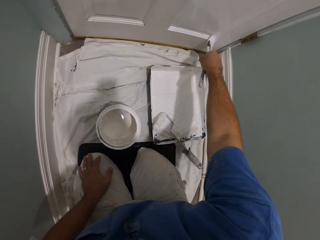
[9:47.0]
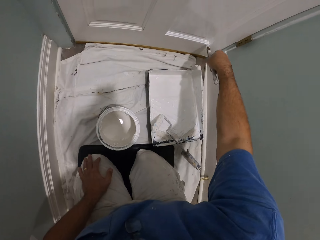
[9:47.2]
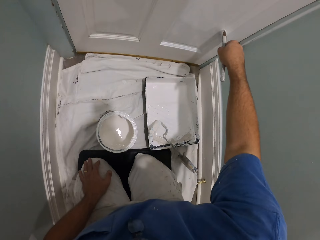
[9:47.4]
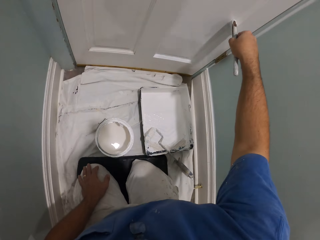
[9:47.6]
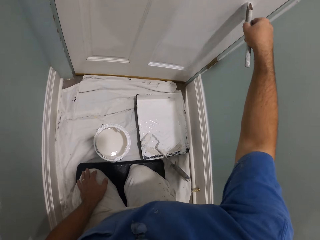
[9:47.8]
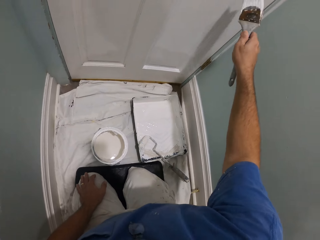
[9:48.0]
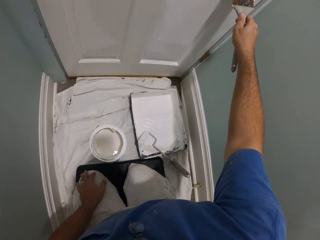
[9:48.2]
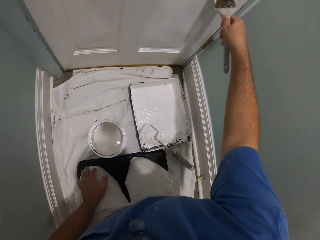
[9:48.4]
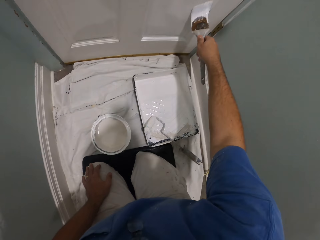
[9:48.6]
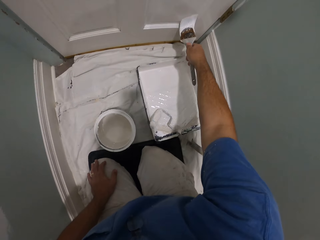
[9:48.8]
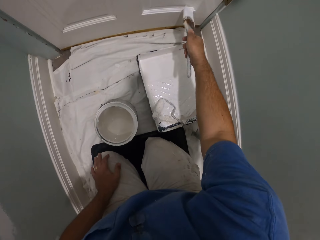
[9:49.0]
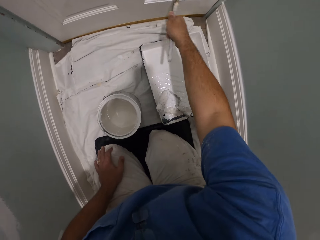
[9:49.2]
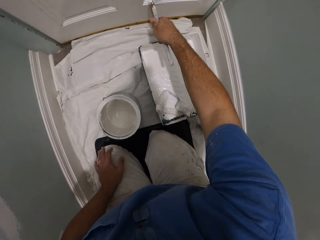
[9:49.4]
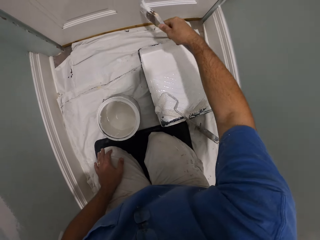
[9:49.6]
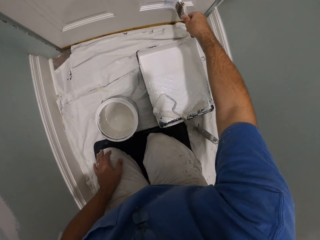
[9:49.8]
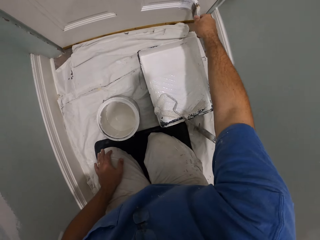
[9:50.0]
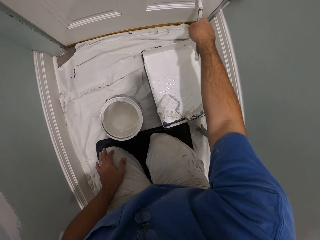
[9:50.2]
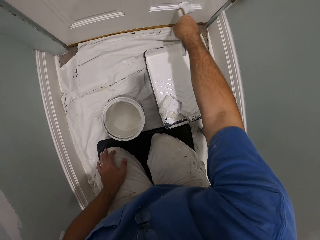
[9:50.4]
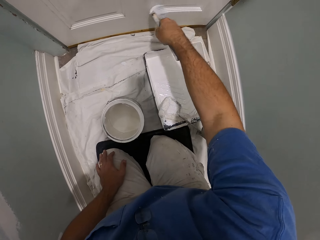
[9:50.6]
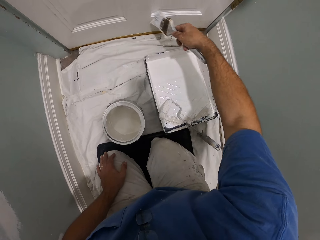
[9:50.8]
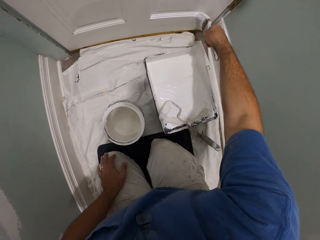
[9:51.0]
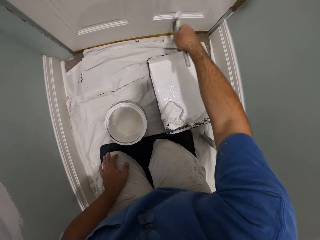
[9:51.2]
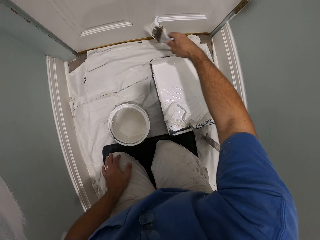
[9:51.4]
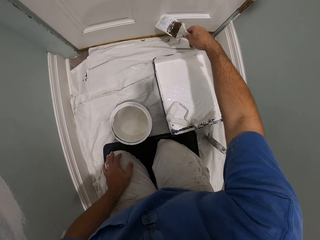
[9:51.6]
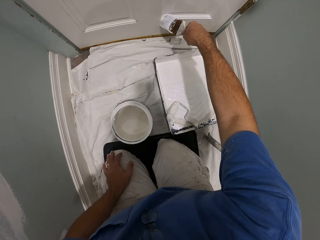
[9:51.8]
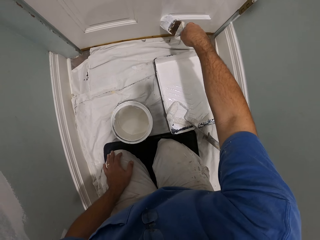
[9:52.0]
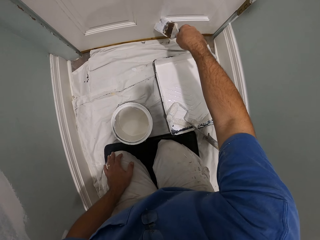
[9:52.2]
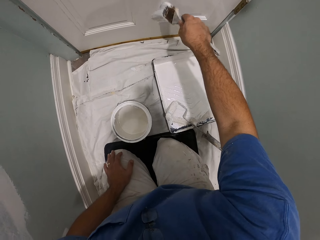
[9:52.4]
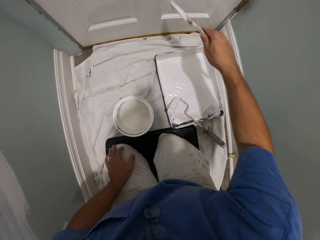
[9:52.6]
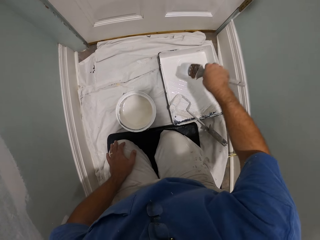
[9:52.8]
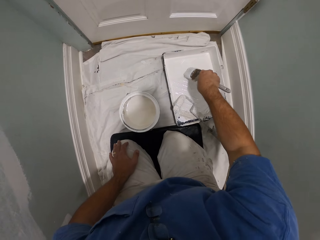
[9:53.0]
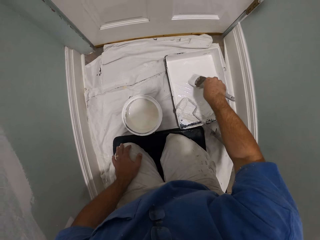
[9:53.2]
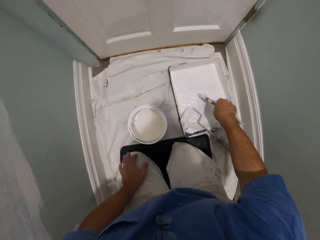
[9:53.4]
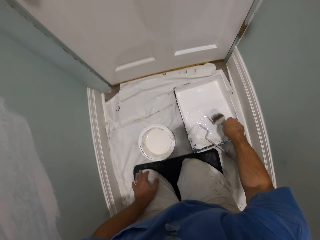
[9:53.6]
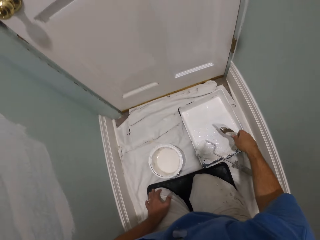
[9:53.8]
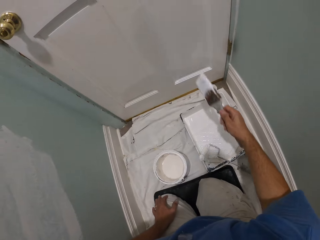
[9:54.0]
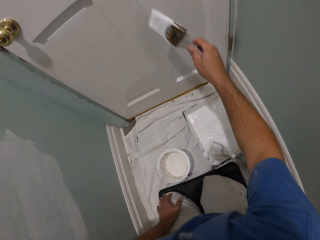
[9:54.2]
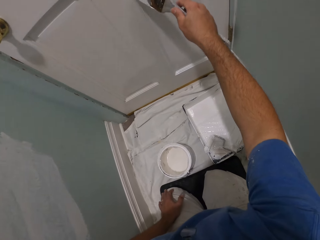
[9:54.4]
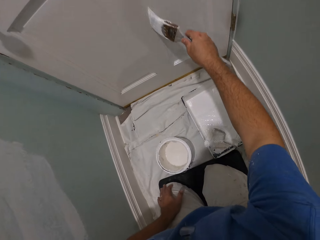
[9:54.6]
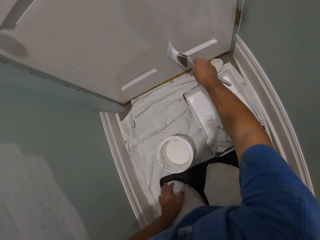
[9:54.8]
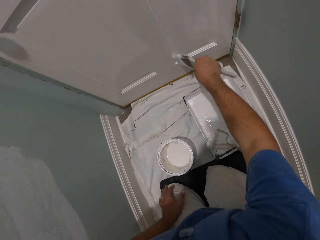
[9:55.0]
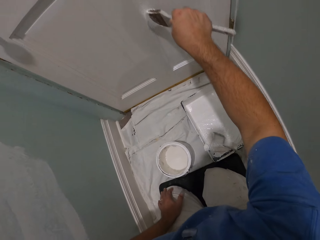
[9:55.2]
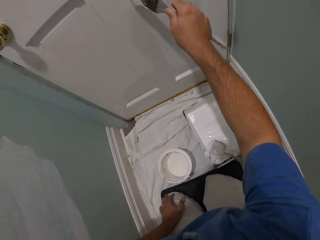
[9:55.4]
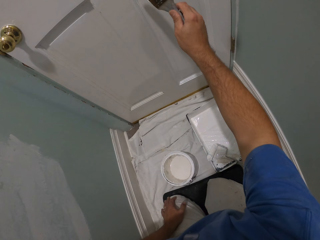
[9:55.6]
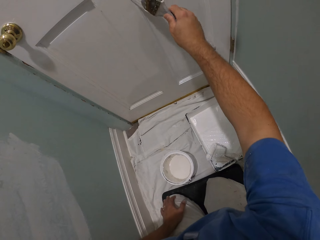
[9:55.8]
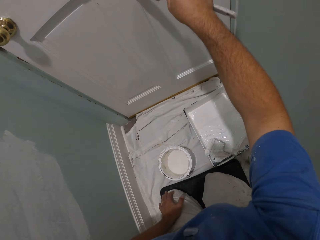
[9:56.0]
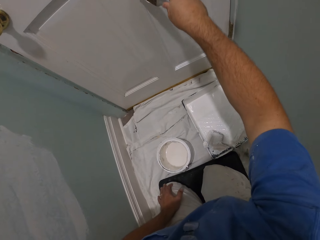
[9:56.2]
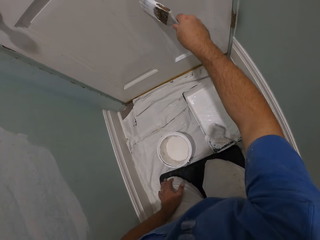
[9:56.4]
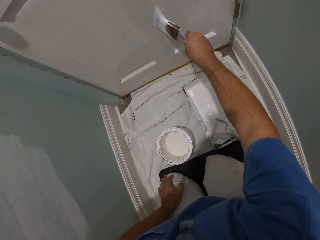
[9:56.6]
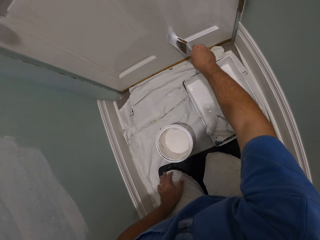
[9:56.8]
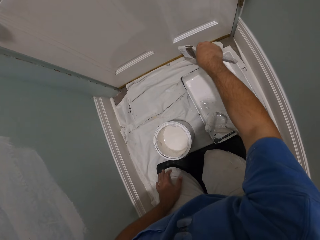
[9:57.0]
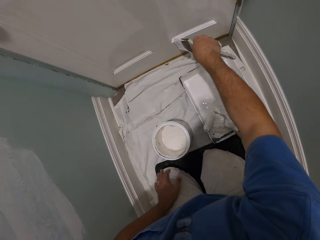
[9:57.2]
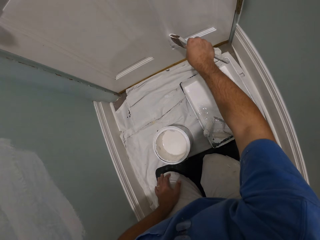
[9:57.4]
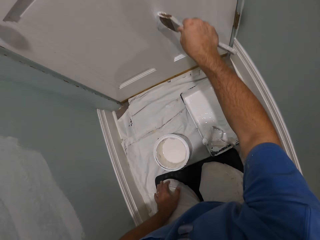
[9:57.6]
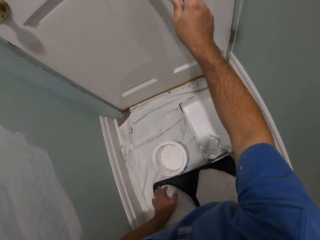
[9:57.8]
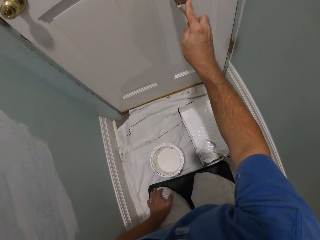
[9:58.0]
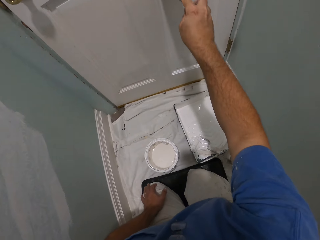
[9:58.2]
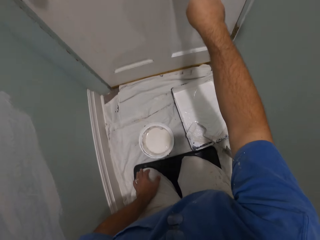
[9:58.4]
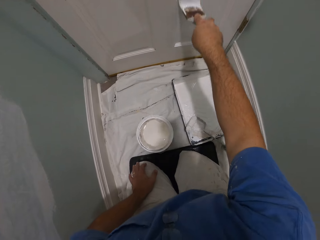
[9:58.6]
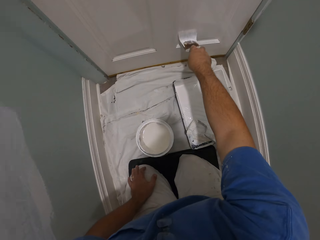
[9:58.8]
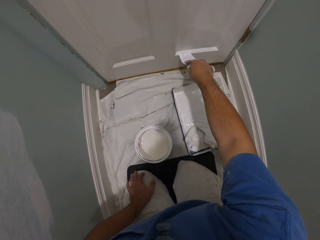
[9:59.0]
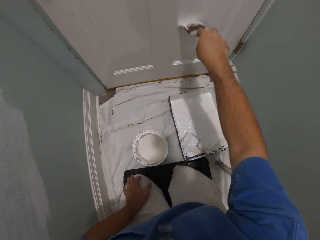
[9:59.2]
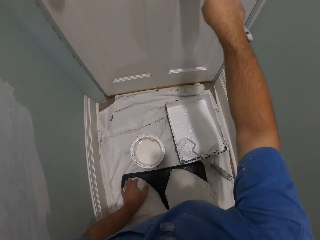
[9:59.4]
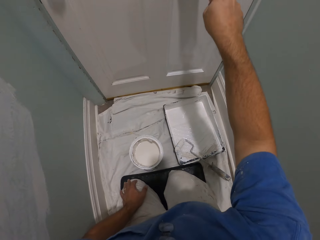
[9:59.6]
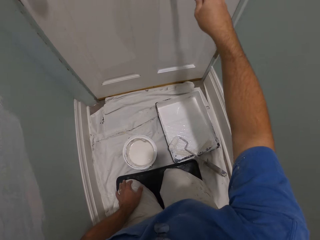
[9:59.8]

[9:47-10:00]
The camera wearer dips the brush into the paint container on the floor. They resume painting the door with the brush.

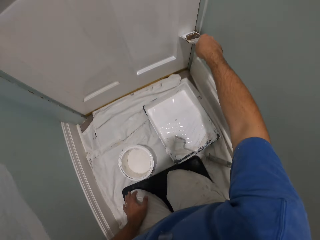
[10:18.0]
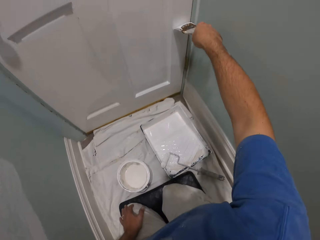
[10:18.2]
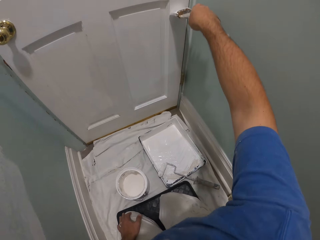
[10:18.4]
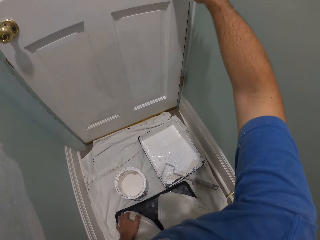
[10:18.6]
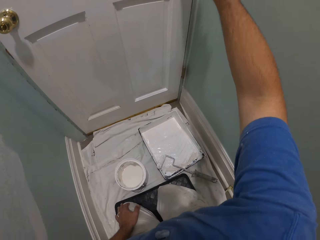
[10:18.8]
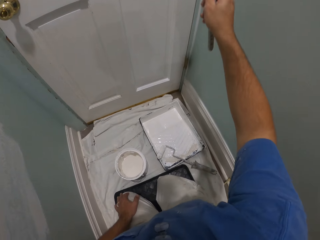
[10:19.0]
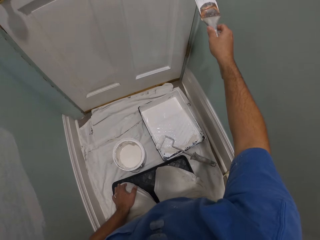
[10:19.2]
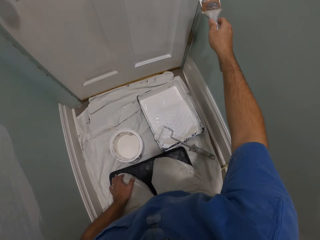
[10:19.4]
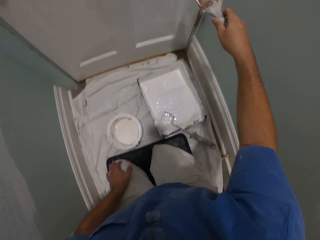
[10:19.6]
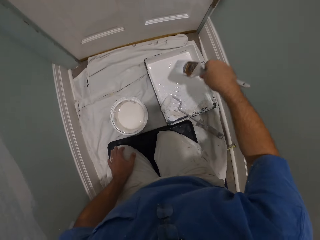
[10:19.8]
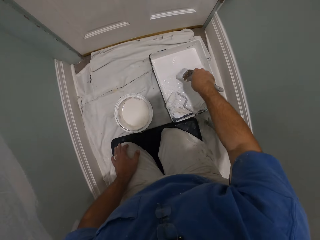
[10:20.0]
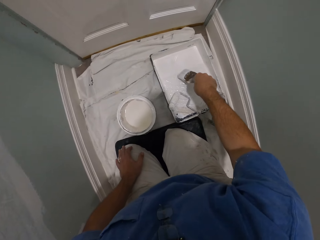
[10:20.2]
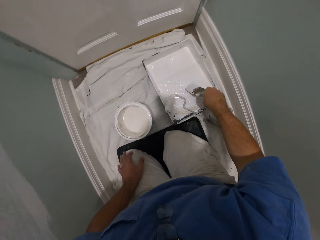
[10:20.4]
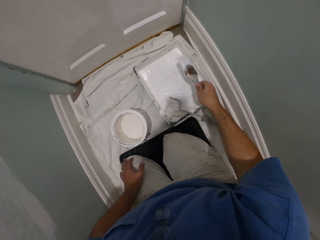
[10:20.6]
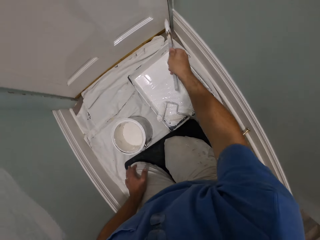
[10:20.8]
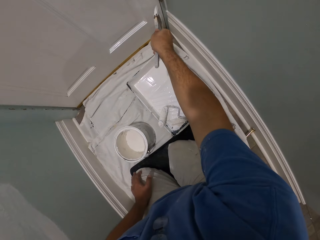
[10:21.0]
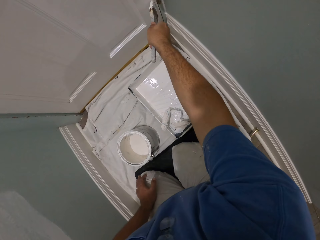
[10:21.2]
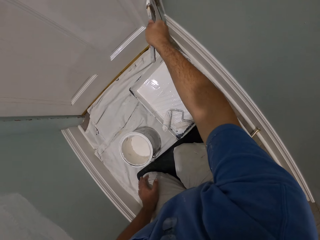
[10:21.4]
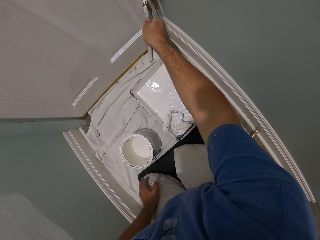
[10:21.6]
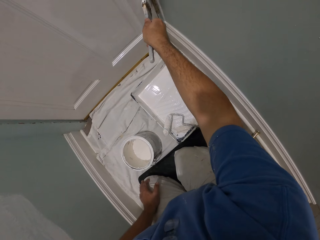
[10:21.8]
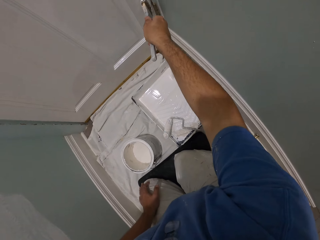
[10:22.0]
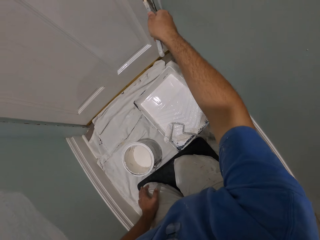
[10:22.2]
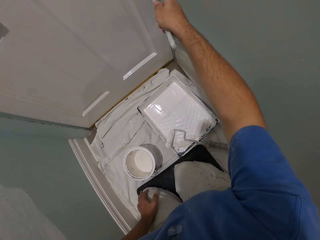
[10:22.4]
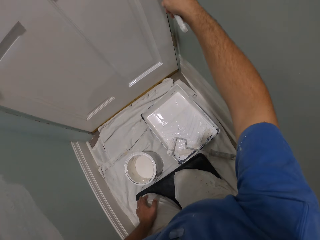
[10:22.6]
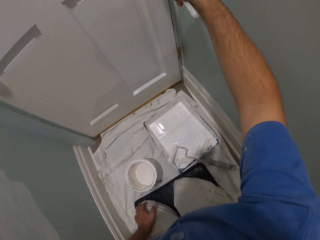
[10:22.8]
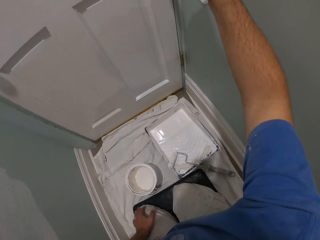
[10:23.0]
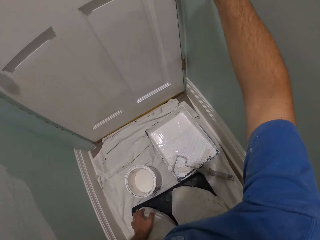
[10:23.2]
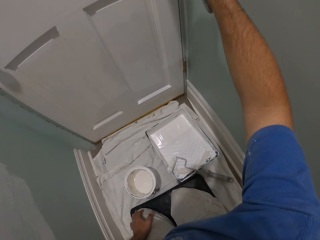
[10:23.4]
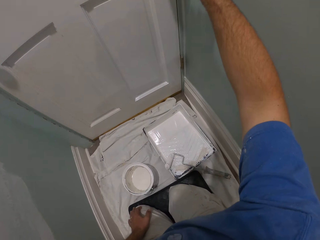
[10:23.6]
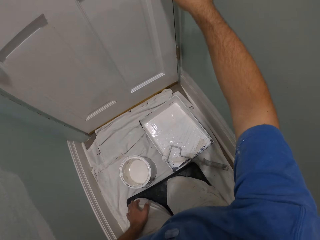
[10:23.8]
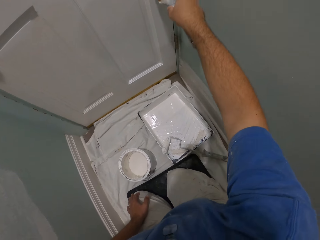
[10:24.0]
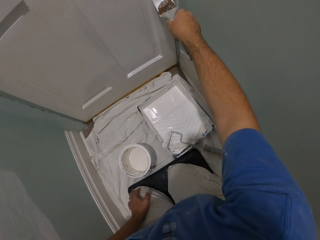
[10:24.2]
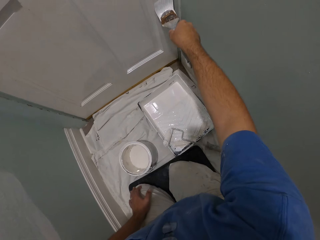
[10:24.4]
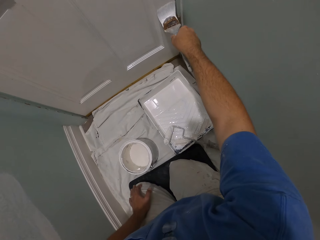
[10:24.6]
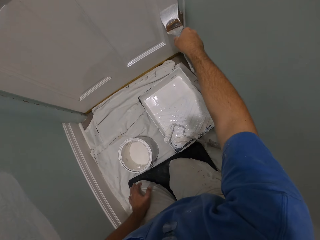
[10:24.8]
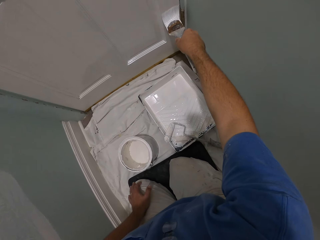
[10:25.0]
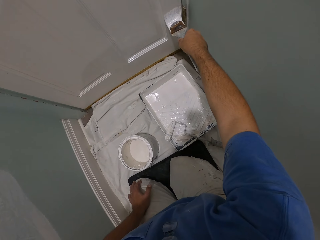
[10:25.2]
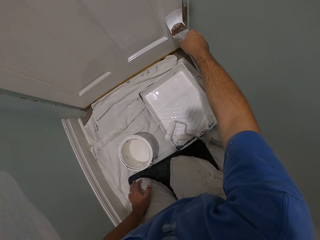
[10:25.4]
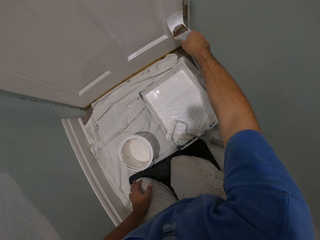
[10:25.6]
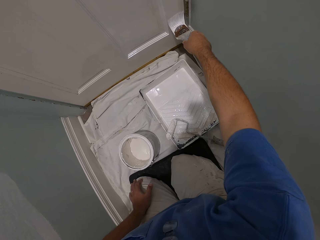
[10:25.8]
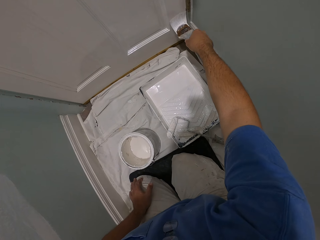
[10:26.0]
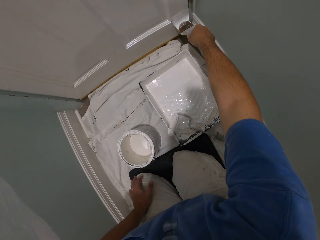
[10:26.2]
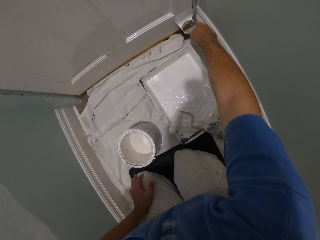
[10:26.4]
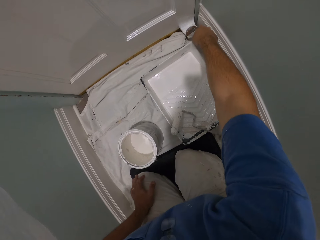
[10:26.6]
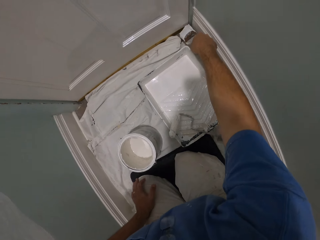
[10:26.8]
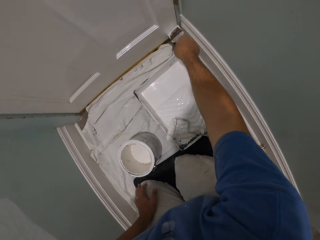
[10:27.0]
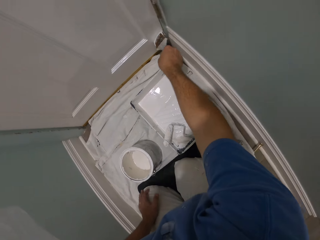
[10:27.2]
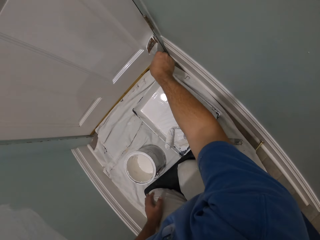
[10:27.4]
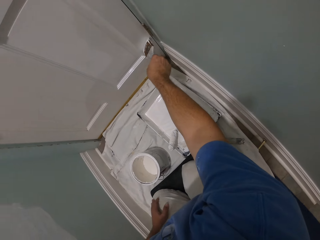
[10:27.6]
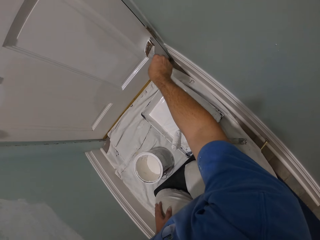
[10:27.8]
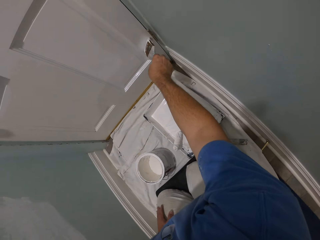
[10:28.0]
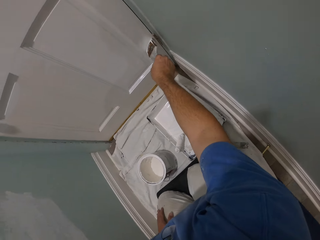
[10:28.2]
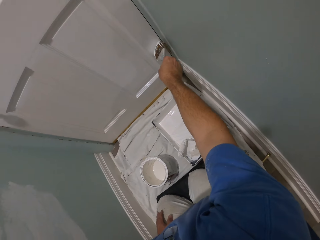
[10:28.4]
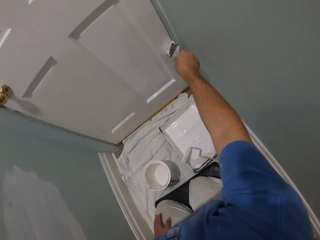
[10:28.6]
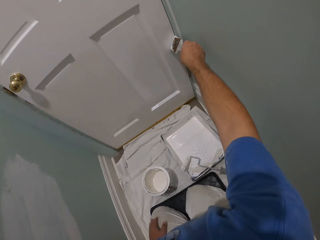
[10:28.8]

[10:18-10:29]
The camera wearer dips the brush into the paint container on the floor. They paint the door with the brush.
